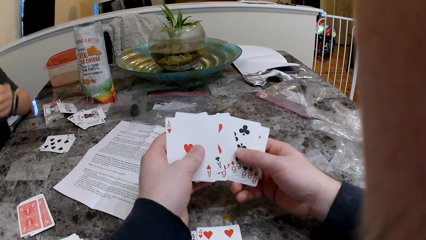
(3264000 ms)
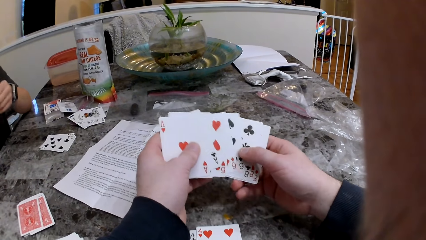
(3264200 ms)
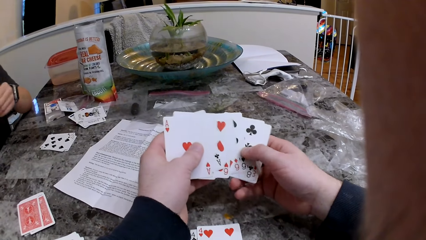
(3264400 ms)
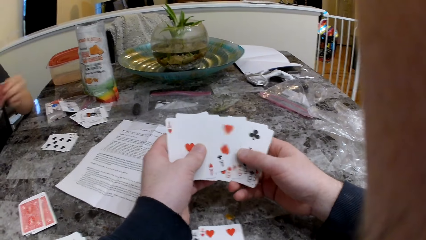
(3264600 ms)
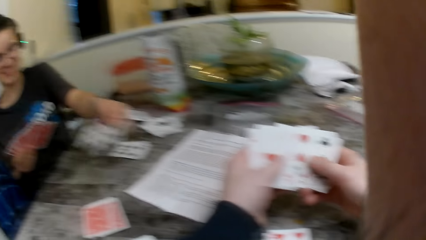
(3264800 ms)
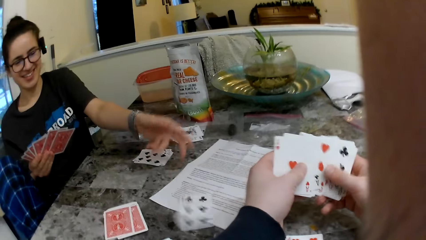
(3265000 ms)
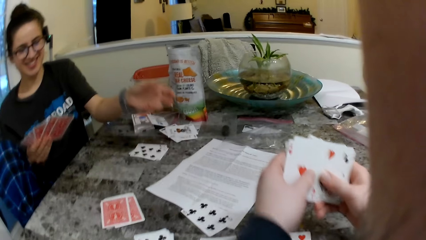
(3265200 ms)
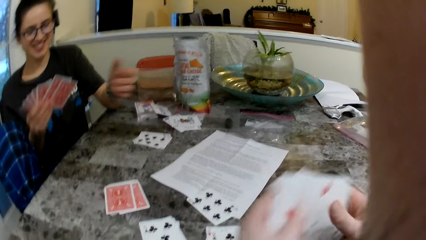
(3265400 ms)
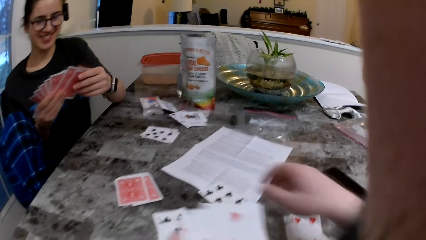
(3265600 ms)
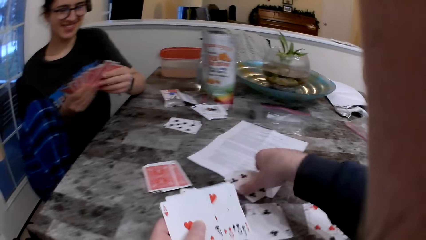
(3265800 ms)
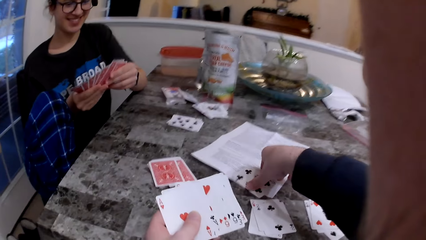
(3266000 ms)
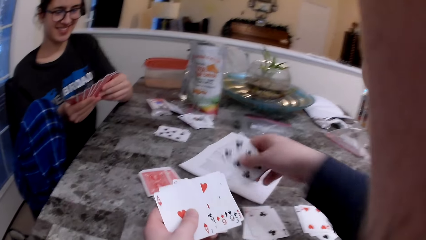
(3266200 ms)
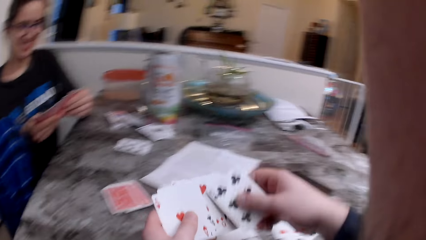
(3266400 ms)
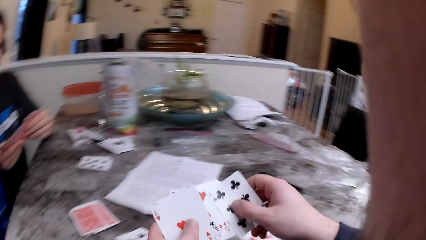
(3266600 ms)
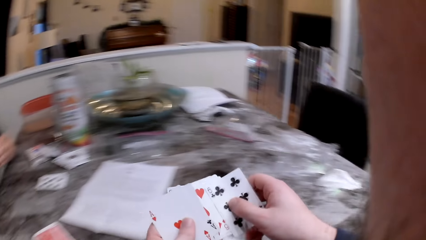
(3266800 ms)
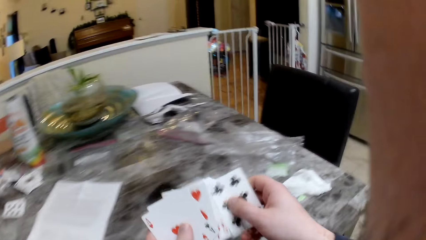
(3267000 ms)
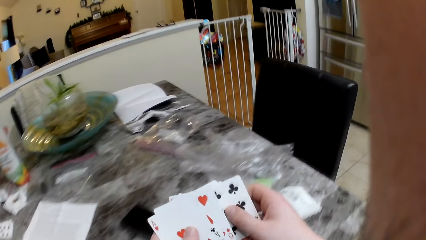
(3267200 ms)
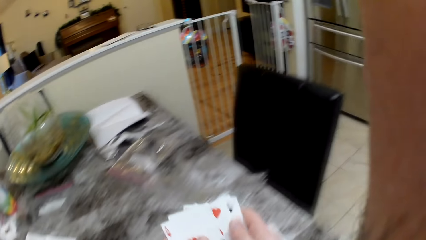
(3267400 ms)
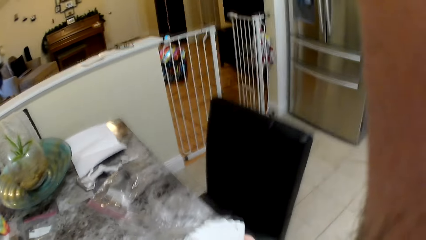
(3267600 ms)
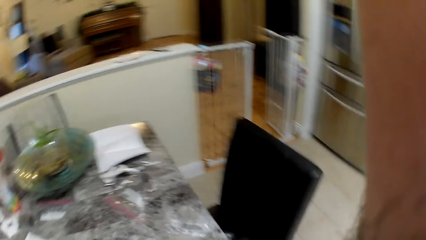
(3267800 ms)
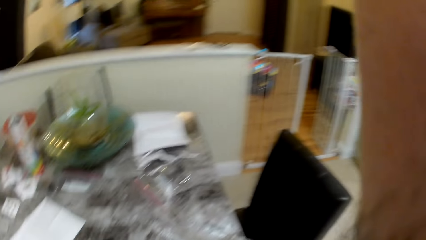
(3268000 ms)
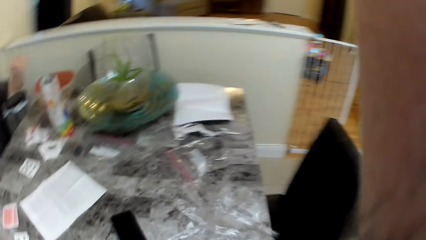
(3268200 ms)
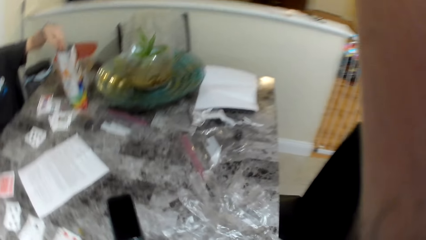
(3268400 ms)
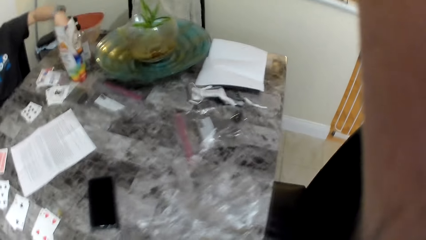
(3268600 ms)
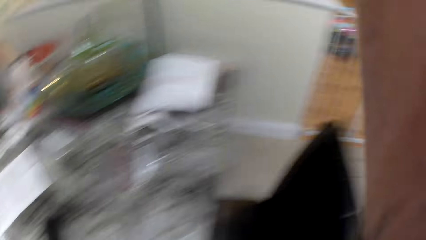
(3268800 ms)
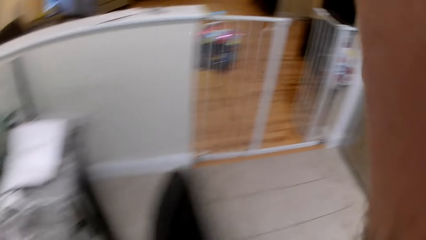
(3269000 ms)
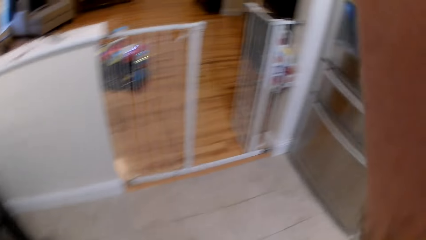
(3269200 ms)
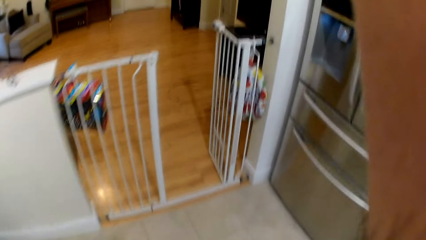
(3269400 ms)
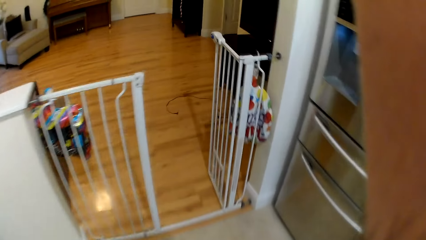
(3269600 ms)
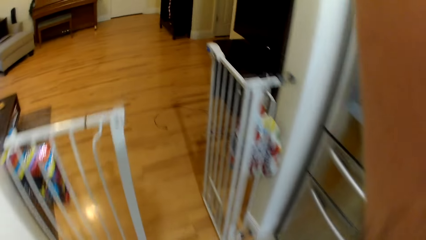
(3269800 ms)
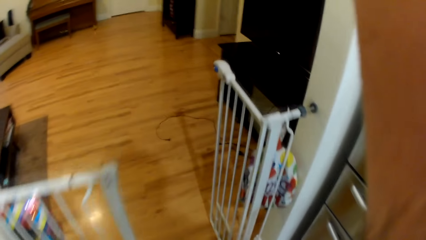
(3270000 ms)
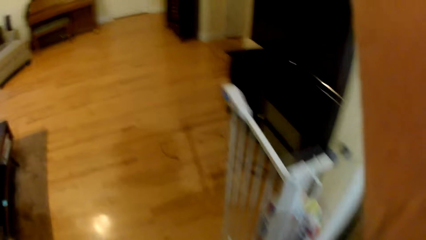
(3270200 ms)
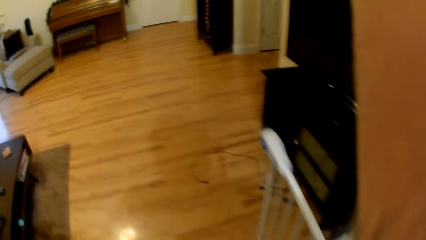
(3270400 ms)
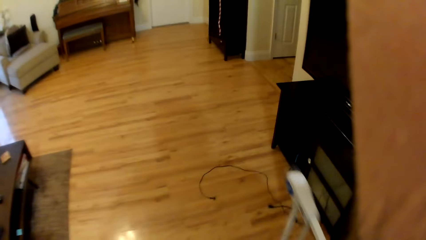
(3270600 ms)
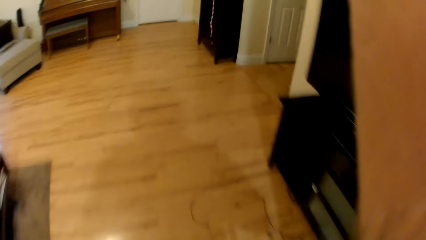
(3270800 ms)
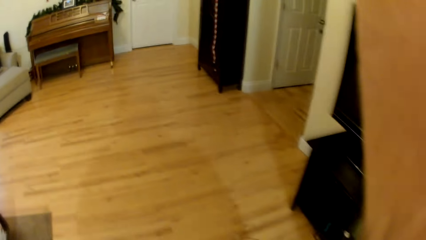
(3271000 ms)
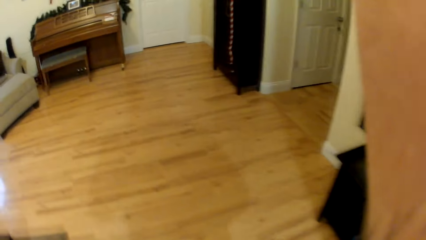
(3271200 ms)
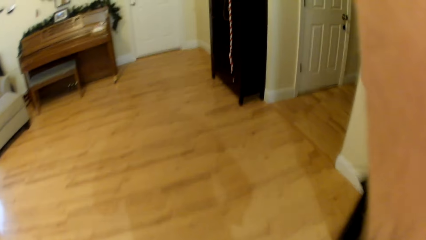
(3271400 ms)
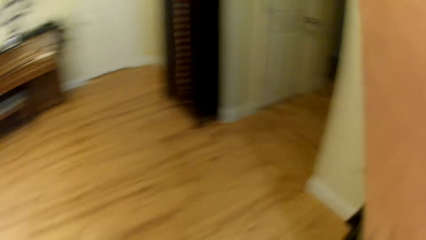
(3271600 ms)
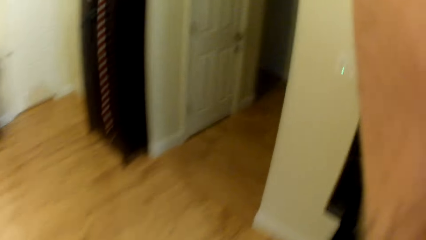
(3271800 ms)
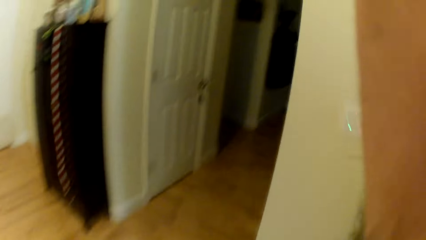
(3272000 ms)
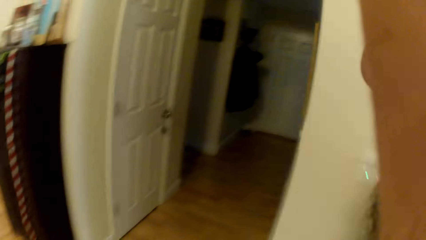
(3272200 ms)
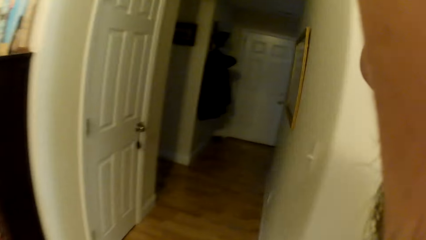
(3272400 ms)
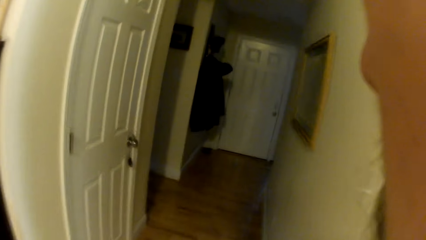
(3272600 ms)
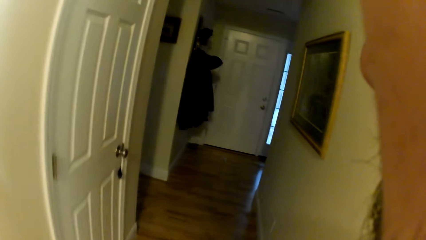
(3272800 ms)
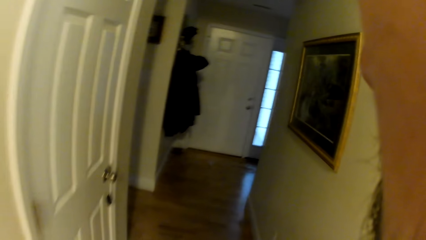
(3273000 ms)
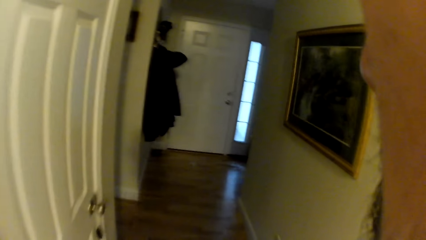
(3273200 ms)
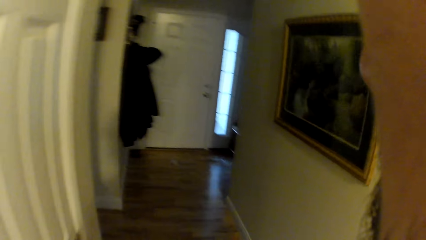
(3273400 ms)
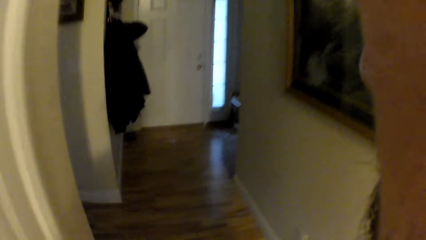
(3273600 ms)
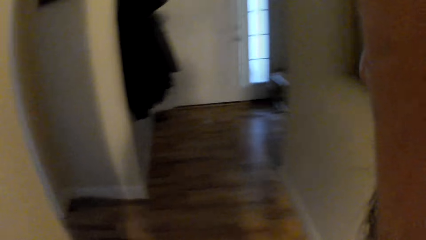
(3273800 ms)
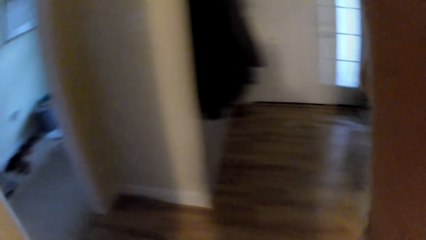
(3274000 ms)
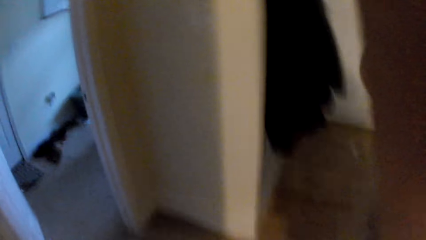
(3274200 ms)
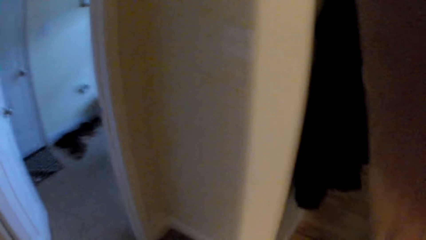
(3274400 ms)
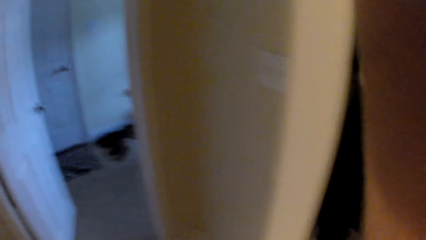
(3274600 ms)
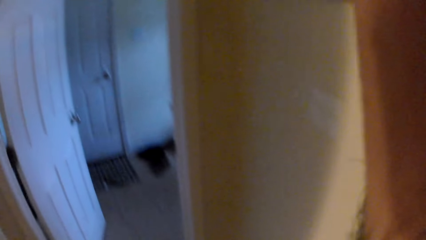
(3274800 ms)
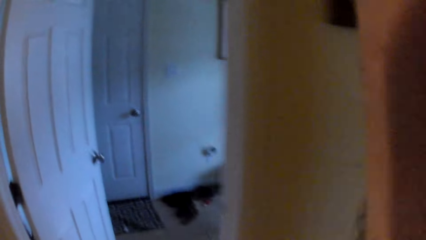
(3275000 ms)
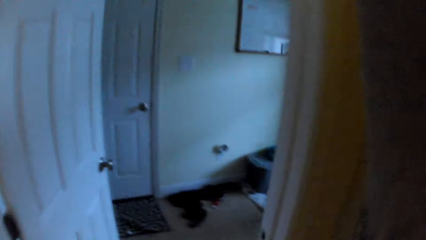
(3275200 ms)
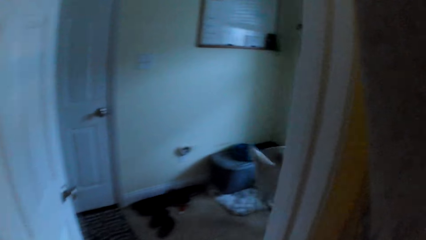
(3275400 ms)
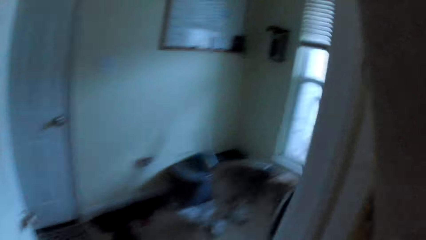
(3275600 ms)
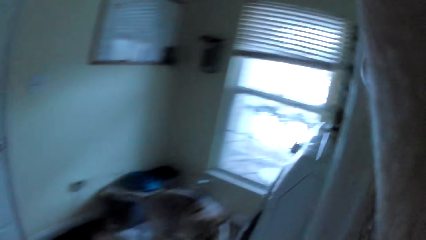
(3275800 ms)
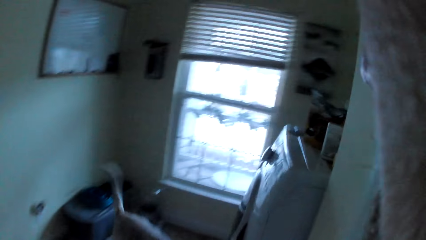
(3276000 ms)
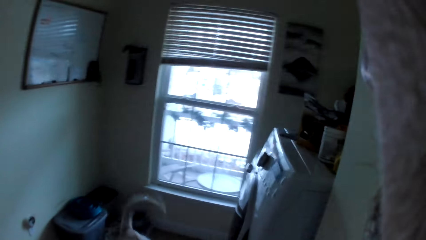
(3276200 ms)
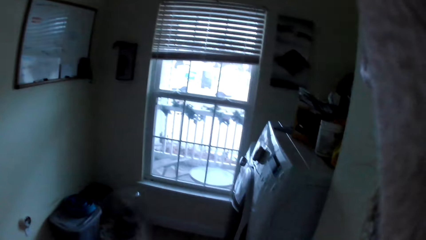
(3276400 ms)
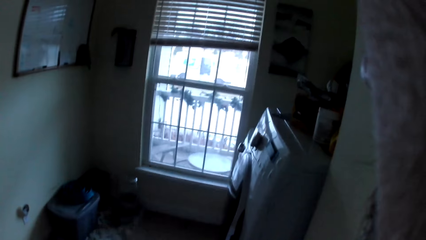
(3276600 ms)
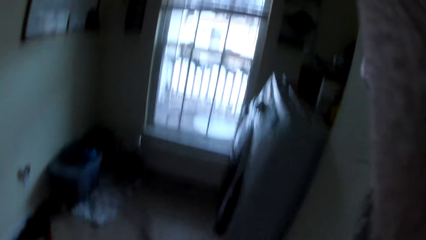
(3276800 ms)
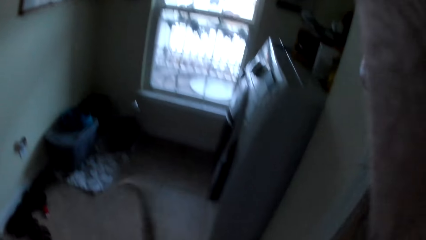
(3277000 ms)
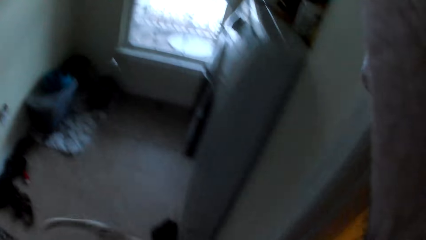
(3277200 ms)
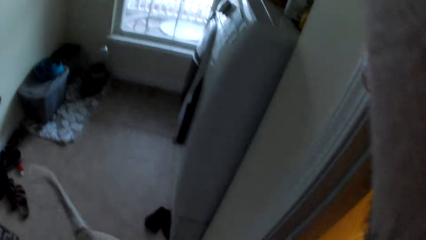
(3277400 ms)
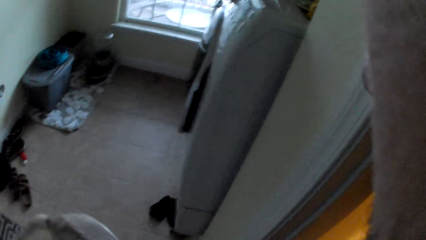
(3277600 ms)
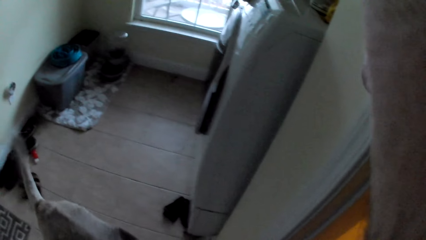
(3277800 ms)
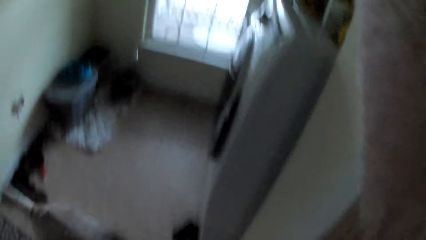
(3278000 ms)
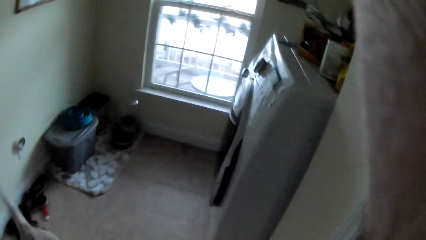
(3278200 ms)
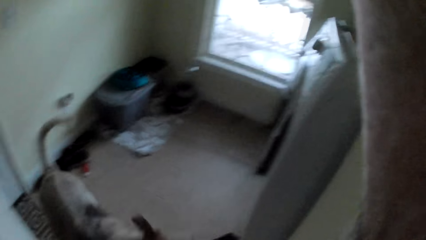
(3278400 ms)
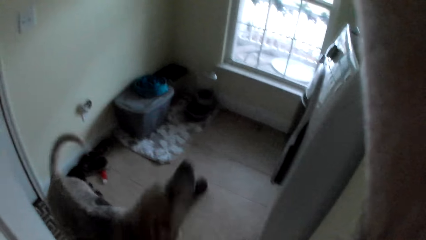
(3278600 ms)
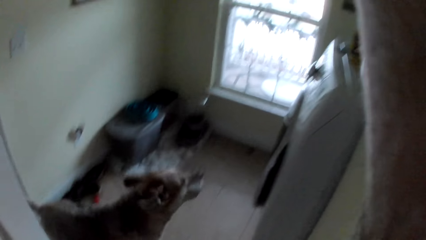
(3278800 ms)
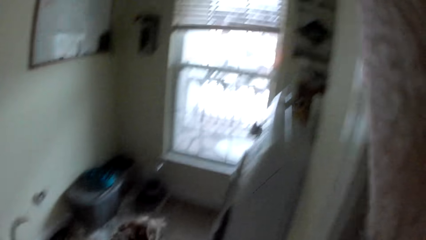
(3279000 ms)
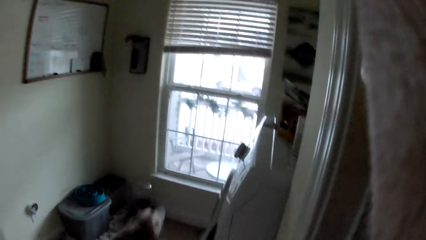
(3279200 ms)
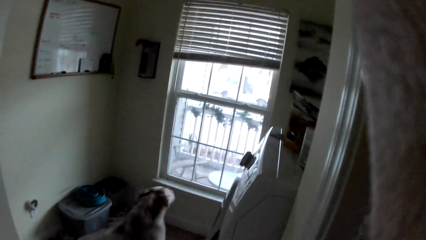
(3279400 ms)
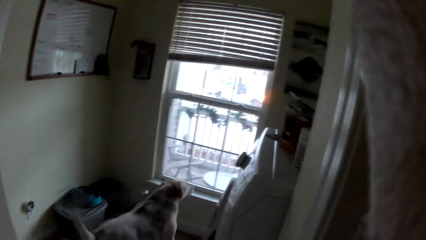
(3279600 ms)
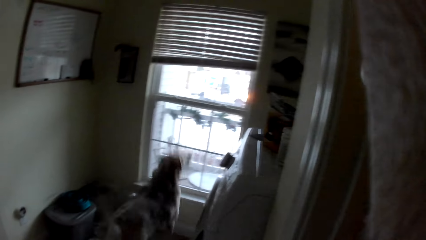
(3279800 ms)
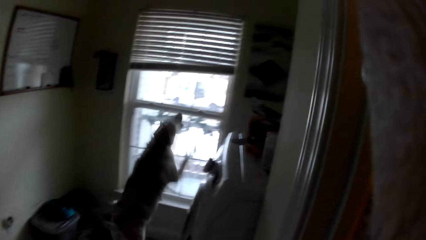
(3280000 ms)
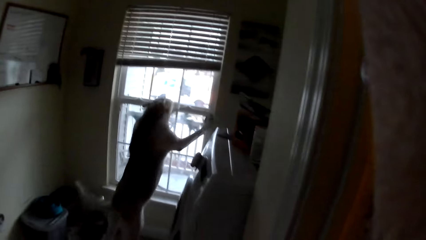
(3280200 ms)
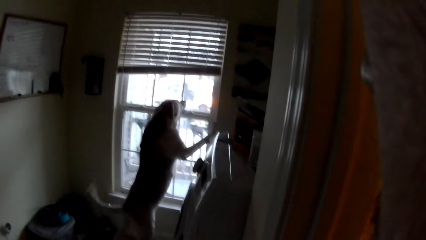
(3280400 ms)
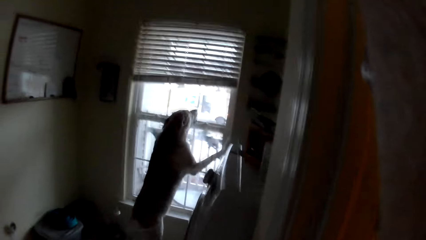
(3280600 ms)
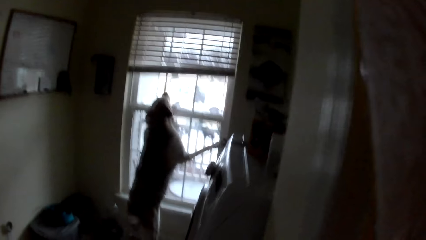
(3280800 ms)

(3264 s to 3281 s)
The camera wearer shuffles the cards. A girl places cards on the table in front of the camera wearer with her left hand. The camera wearer picks the cards with his right hand. He walks away from the table. He gets up from the chair. He moves around the house. He approaches a dog.
